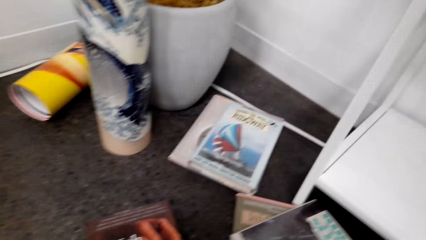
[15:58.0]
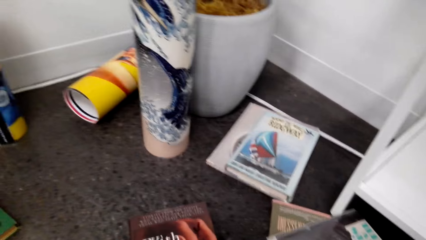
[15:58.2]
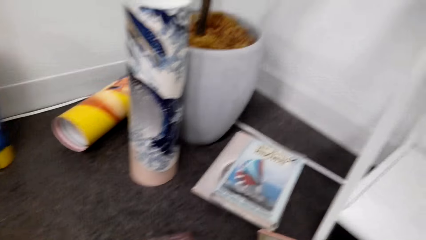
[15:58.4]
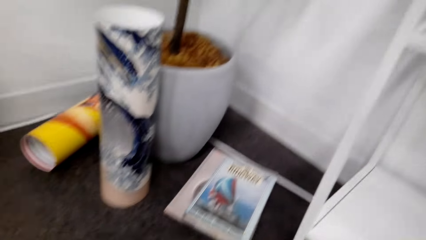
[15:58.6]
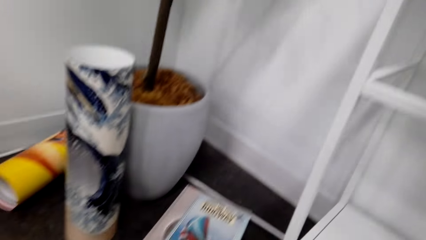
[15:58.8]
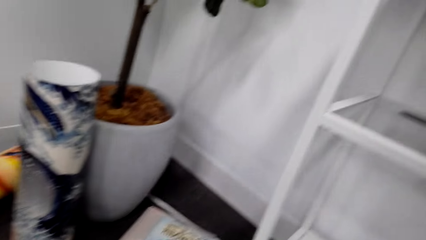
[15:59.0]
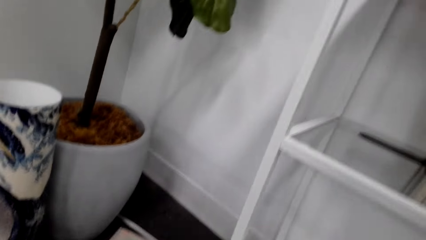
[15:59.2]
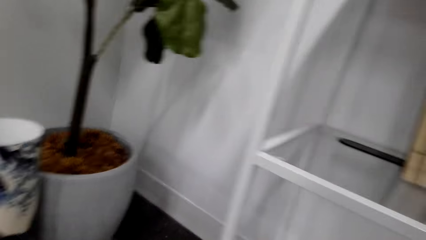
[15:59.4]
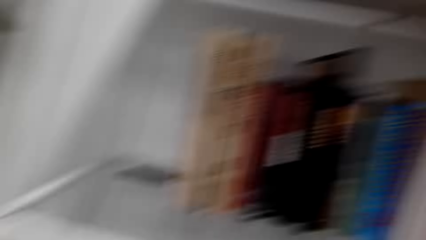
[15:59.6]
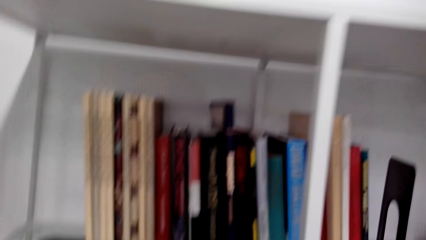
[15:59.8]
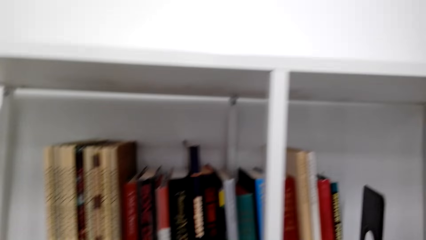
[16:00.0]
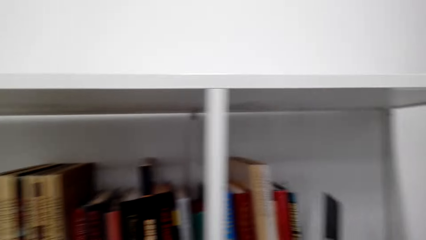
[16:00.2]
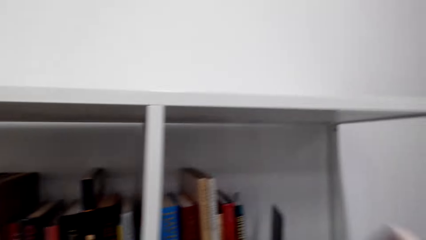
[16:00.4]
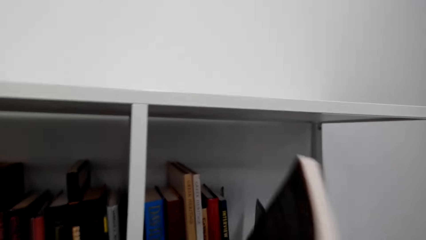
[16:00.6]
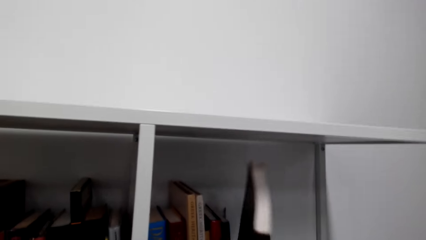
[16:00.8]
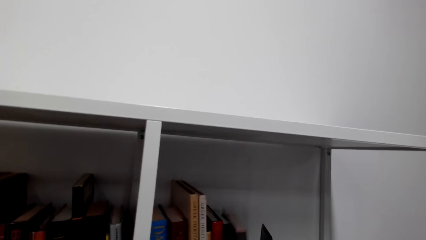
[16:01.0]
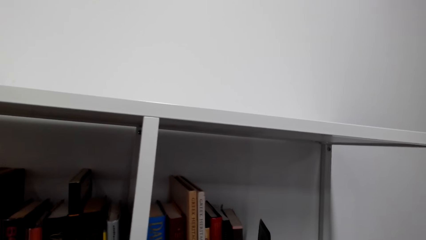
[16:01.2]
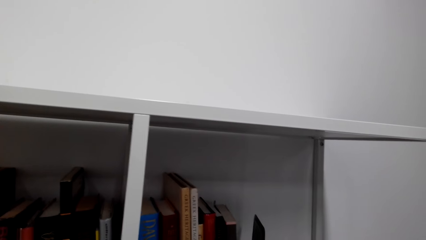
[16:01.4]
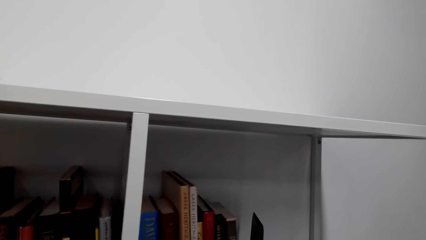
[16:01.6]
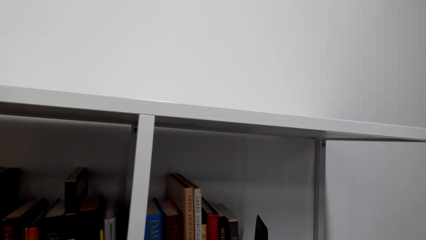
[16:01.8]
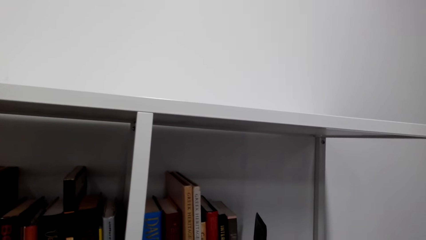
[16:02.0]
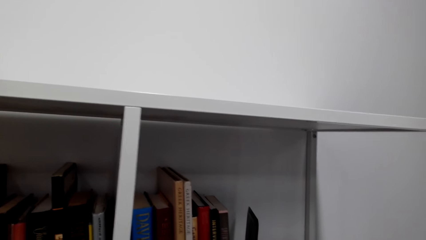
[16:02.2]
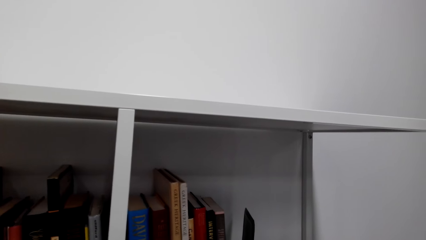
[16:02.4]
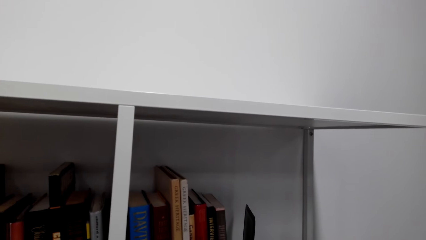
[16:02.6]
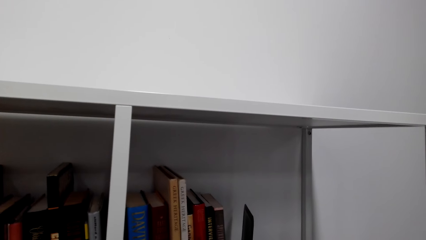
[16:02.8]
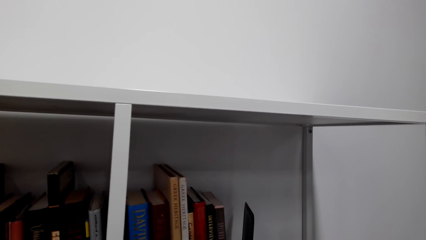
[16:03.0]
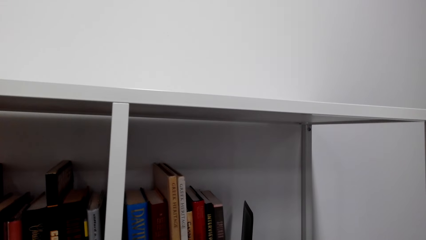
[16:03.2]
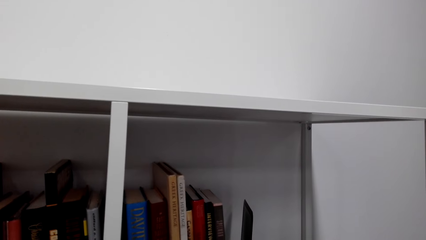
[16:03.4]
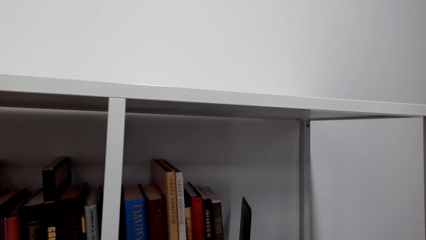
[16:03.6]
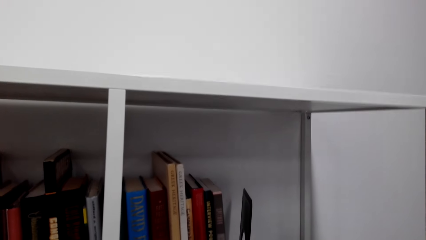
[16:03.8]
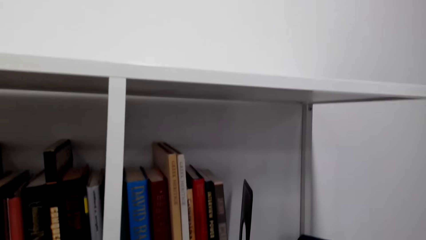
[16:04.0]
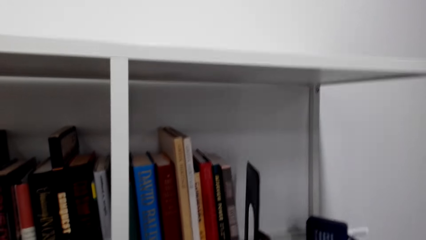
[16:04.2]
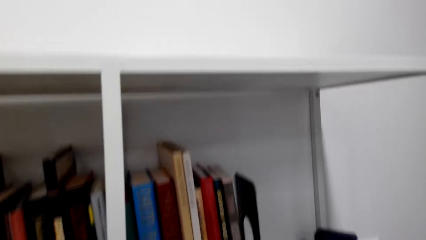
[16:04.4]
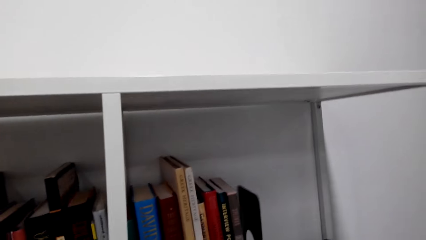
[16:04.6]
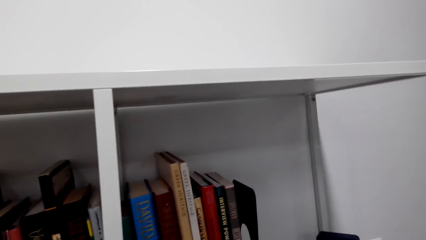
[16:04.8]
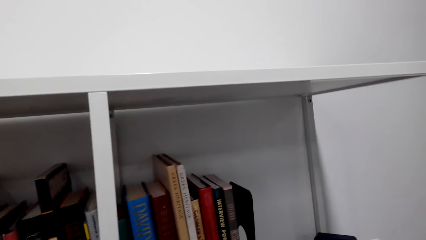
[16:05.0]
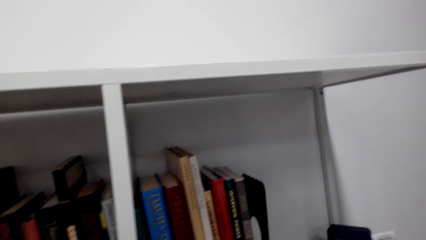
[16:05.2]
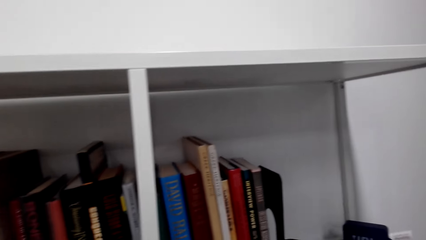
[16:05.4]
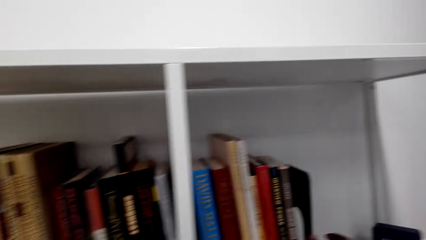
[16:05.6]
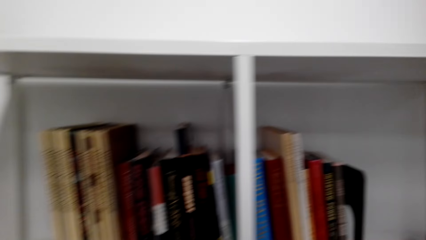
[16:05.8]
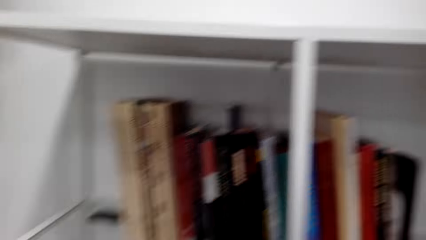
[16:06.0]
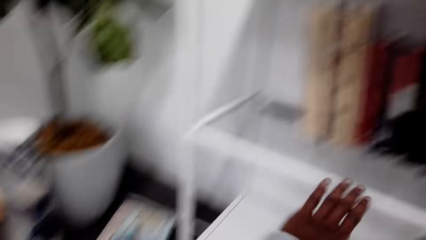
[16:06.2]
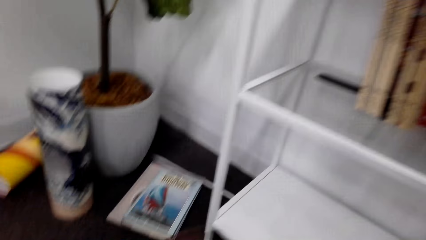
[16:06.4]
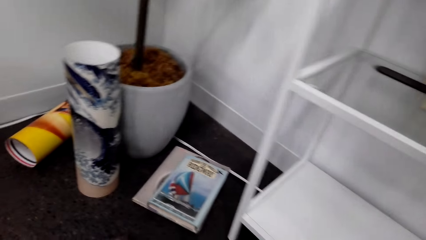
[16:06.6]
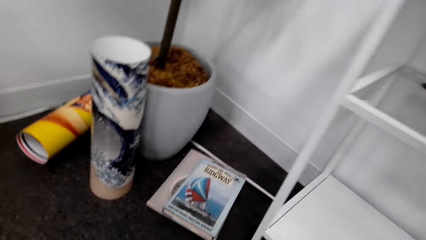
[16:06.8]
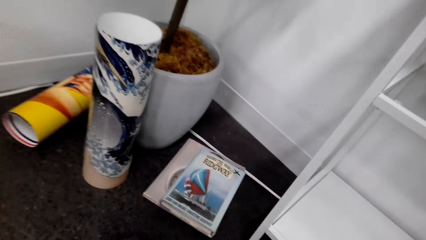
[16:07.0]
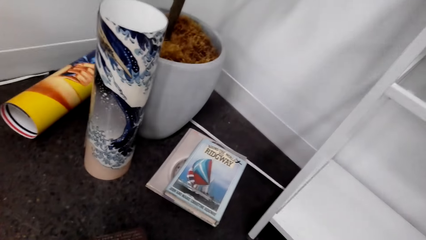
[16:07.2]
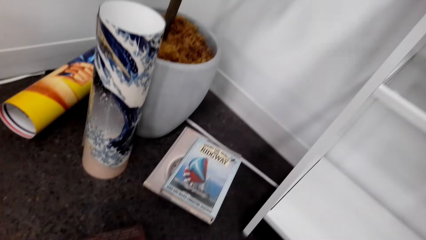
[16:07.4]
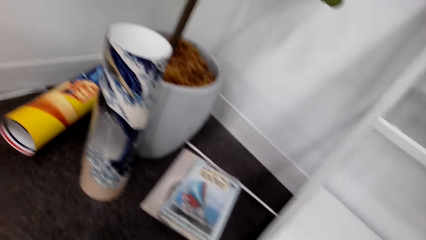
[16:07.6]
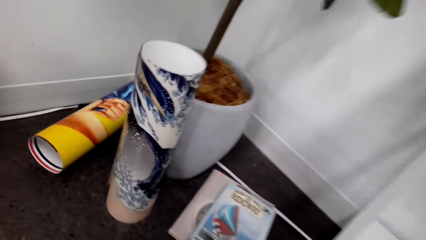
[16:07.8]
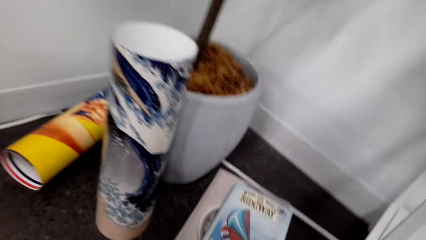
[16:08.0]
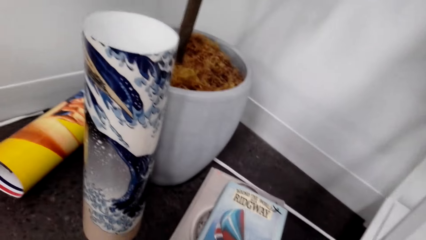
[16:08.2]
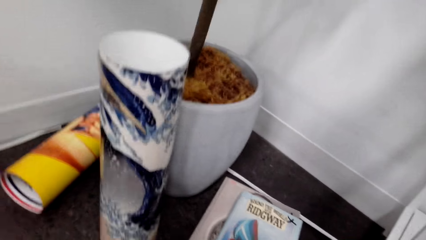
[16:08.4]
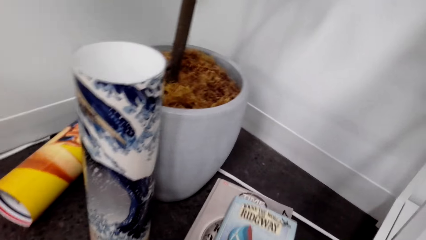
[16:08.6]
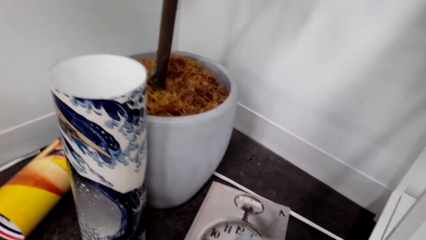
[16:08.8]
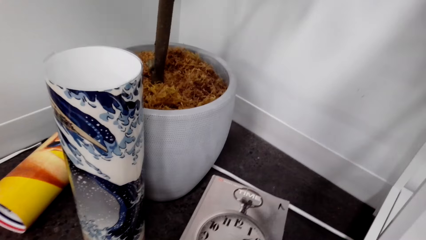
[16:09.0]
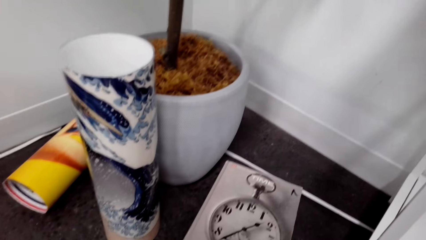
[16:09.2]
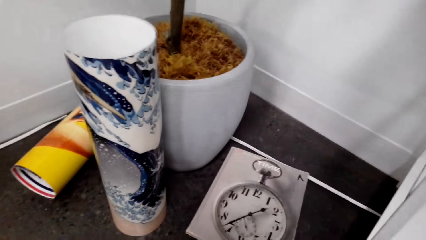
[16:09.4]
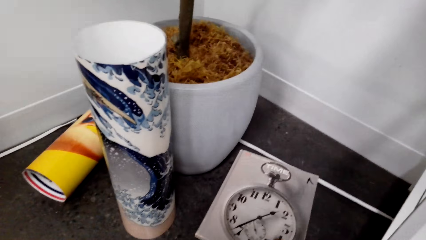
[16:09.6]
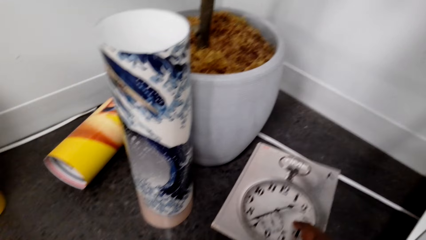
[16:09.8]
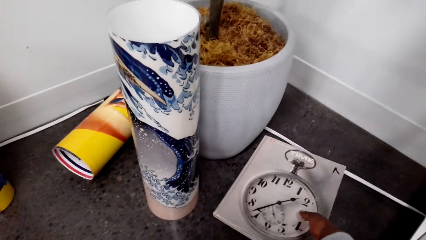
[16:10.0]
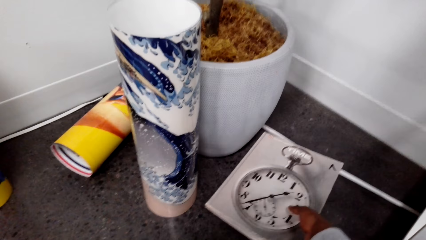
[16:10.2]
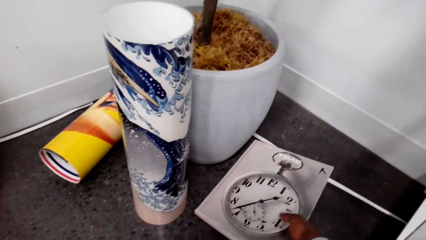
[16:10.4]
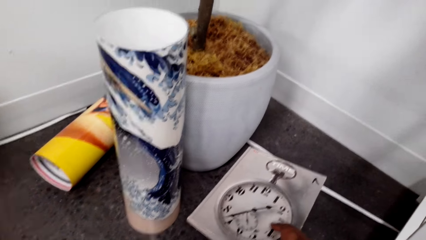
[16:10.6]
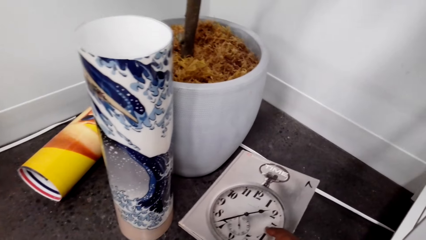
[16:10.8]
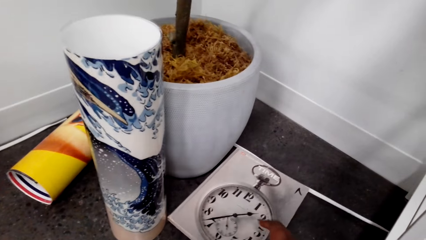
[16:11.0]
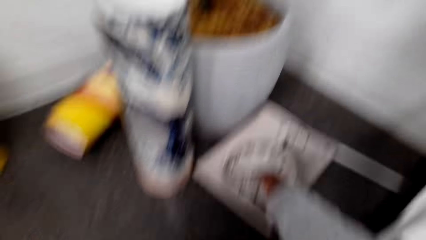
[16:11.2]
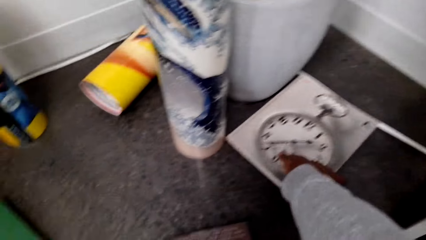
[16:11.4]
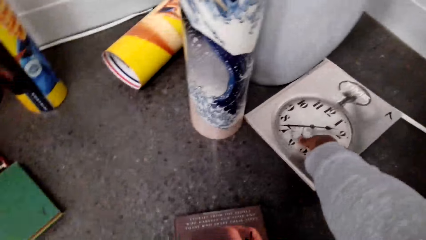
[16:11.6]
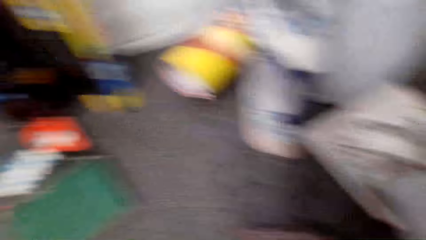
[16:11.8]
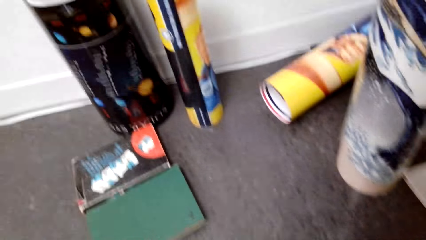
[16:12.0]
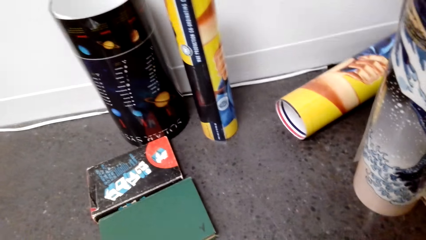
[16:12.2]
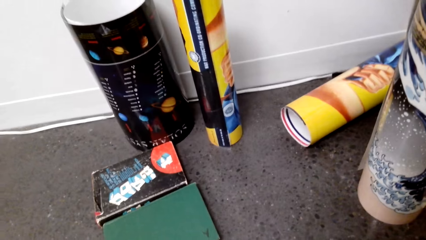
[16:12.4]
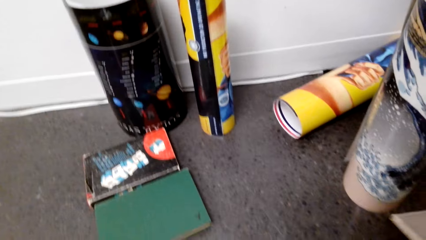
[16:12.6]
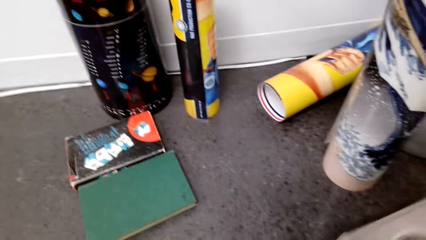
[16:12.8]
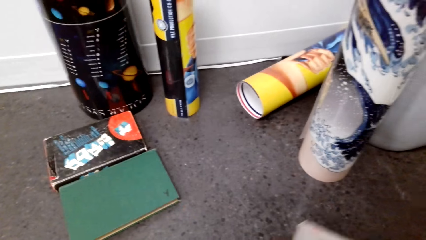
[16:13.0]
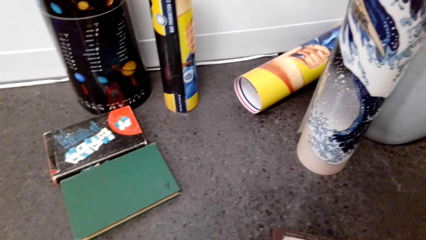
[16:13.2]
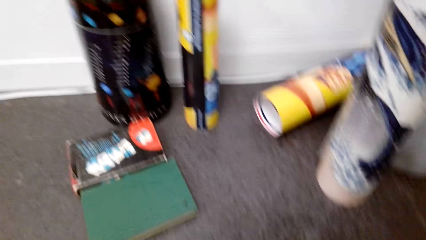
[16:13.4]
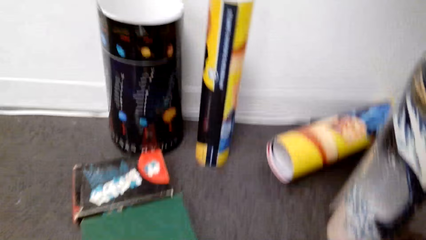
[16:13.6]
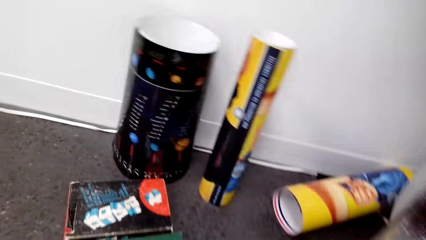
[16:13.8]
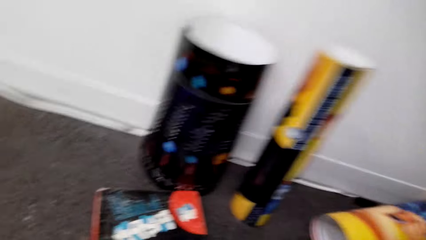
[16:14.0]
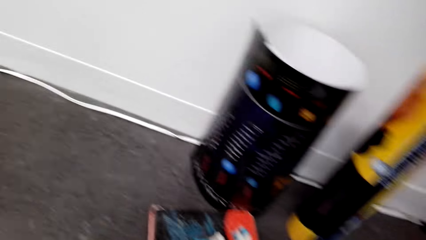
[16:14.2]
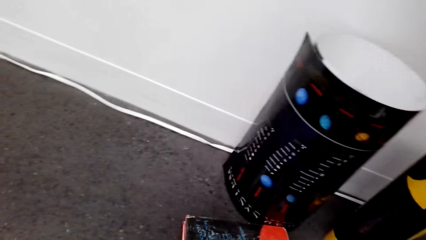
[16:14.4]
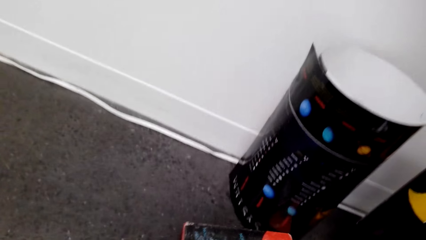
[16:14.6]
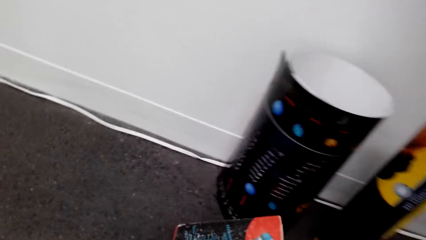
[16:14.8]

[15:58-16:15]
The camera wearer puts the book on the shelf. A man converses with the camera wearer. The camera wearer collects books on the floor. They touch the other books on the floor. They pick a wall clock.
